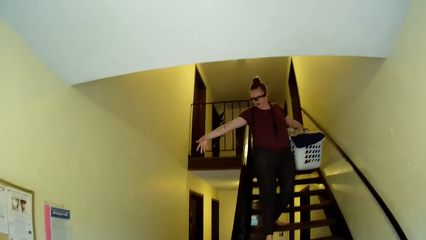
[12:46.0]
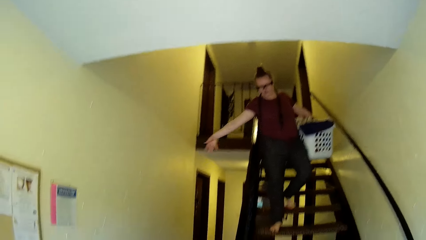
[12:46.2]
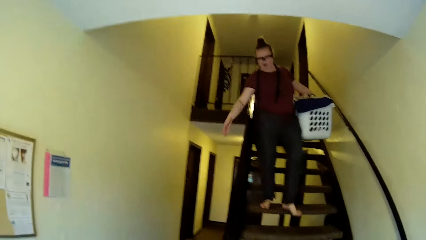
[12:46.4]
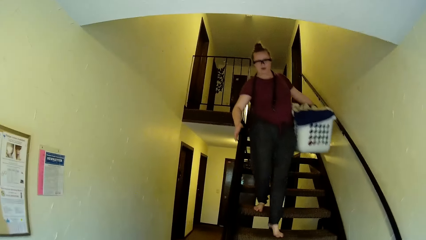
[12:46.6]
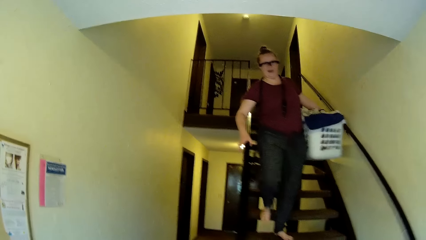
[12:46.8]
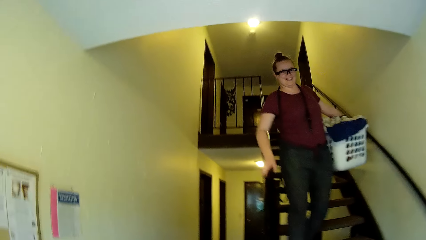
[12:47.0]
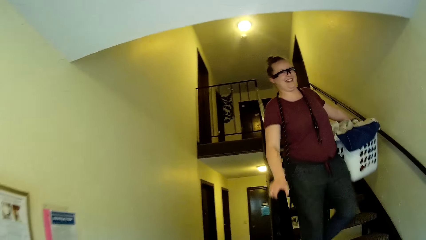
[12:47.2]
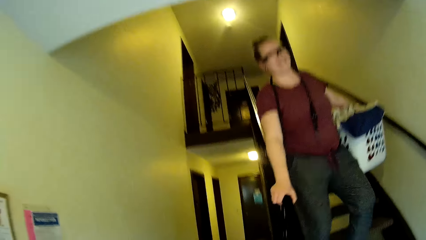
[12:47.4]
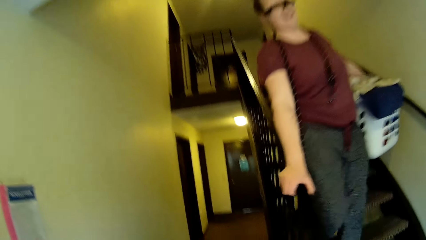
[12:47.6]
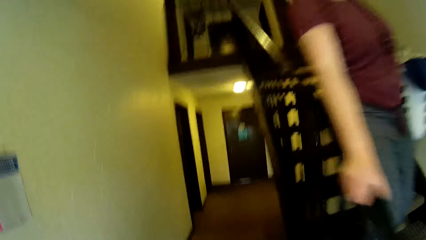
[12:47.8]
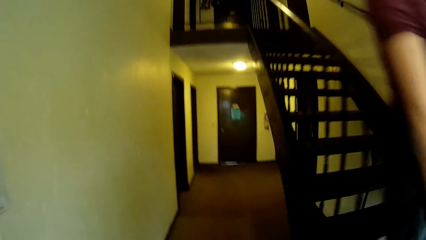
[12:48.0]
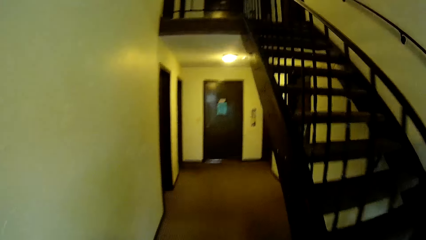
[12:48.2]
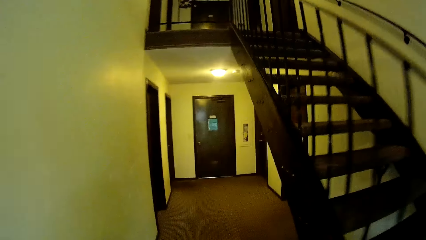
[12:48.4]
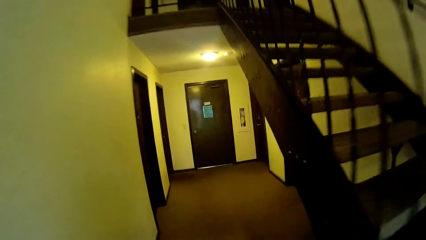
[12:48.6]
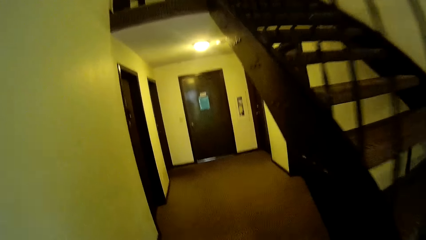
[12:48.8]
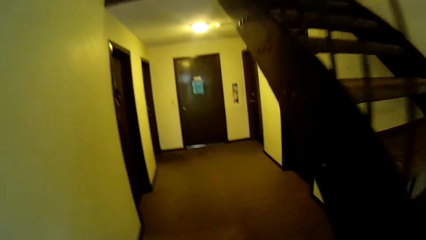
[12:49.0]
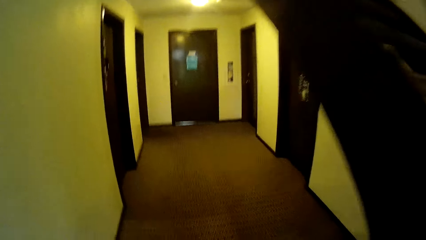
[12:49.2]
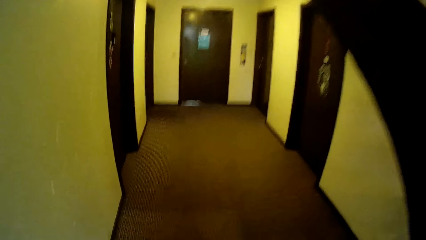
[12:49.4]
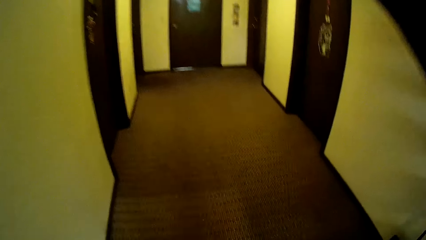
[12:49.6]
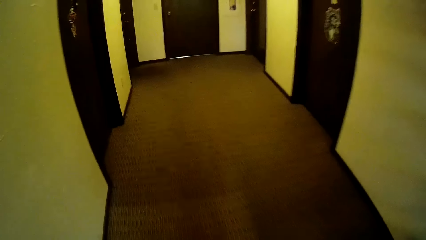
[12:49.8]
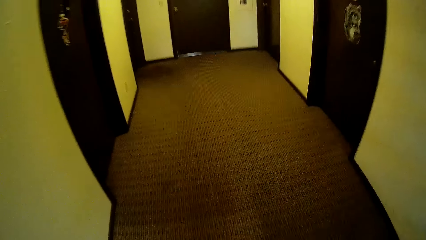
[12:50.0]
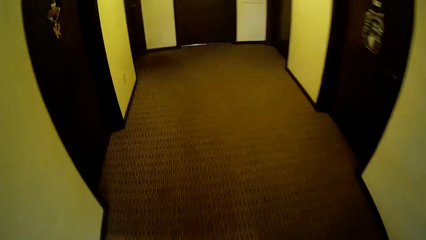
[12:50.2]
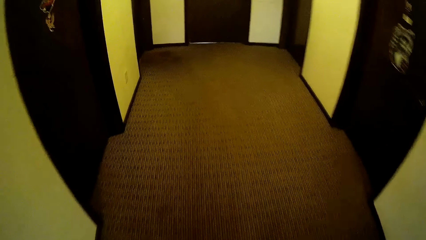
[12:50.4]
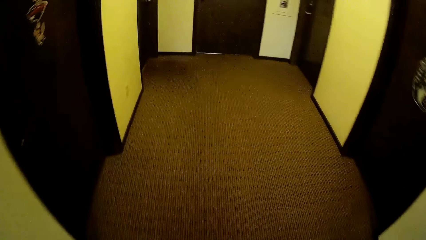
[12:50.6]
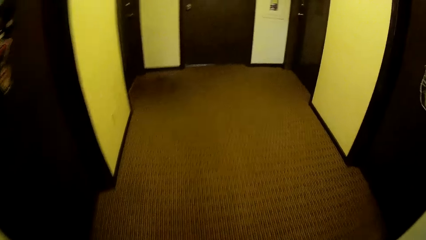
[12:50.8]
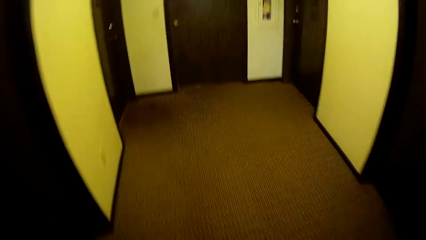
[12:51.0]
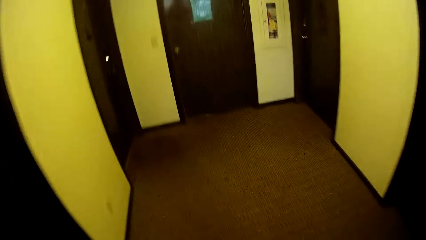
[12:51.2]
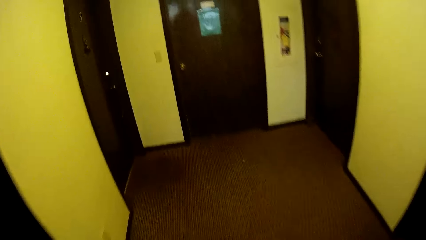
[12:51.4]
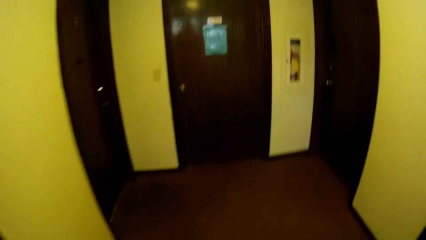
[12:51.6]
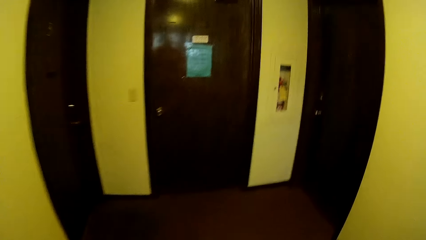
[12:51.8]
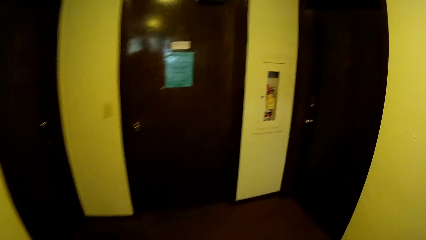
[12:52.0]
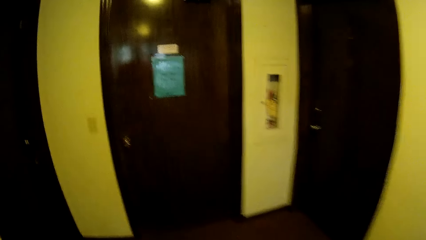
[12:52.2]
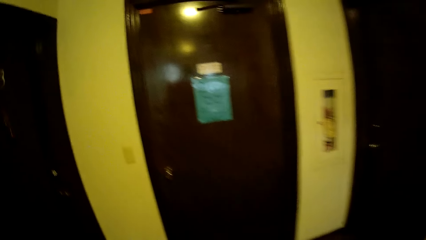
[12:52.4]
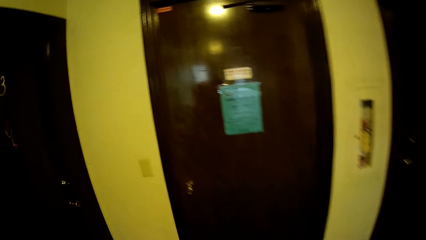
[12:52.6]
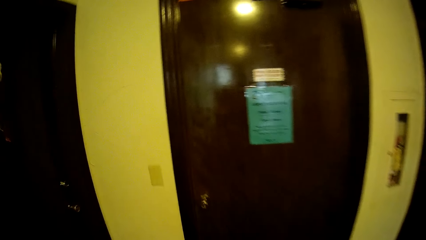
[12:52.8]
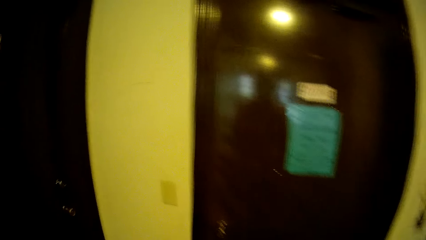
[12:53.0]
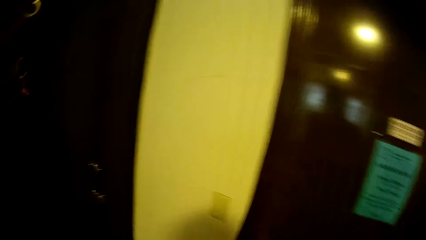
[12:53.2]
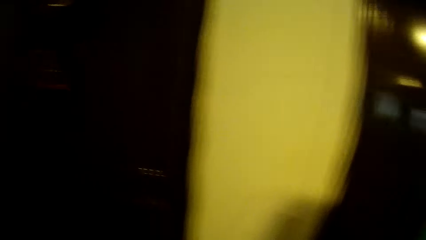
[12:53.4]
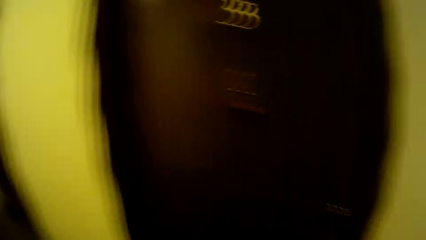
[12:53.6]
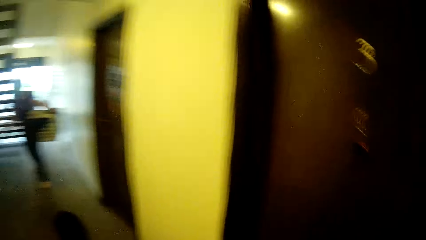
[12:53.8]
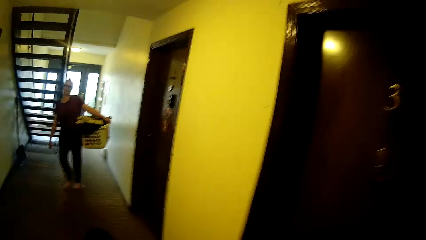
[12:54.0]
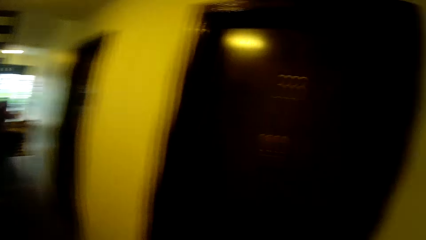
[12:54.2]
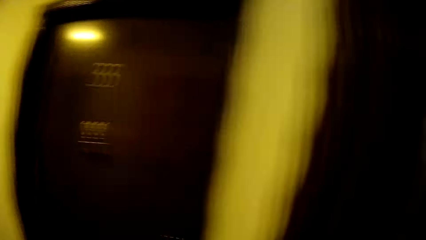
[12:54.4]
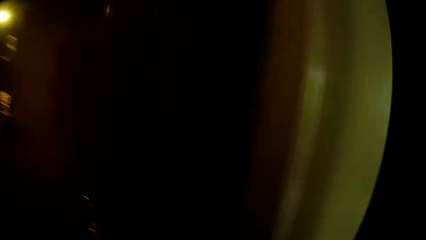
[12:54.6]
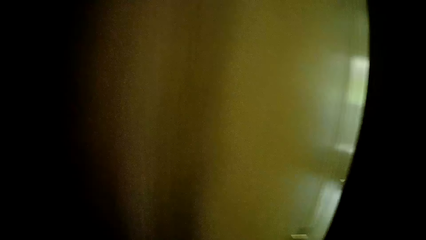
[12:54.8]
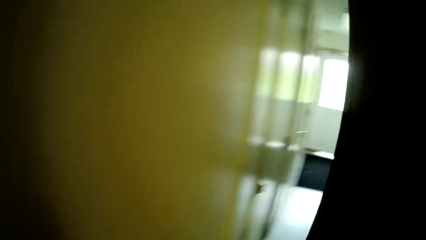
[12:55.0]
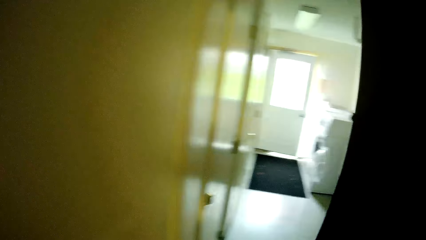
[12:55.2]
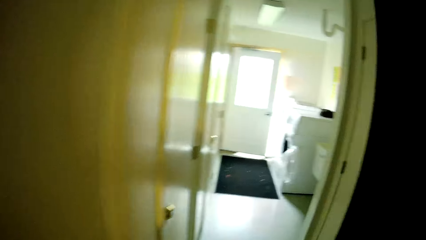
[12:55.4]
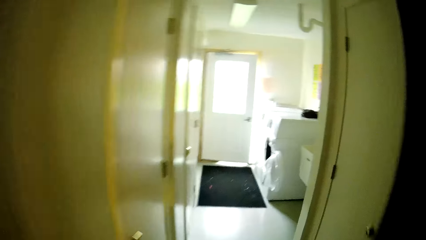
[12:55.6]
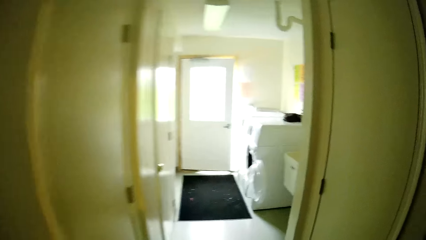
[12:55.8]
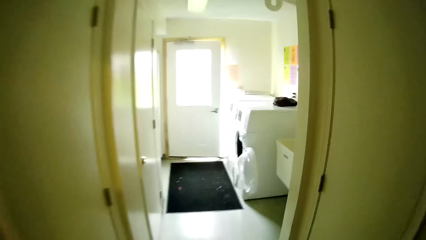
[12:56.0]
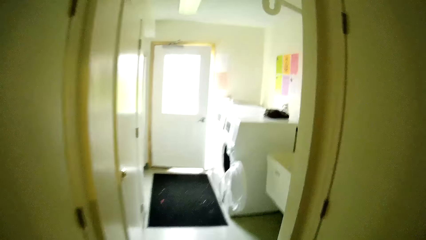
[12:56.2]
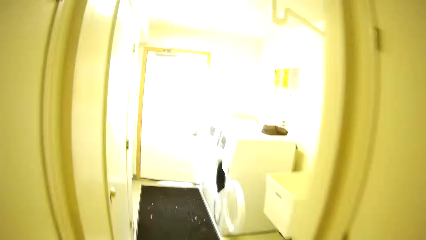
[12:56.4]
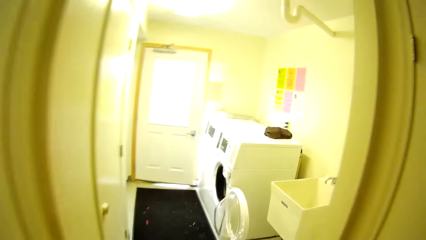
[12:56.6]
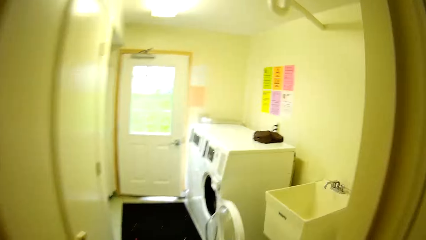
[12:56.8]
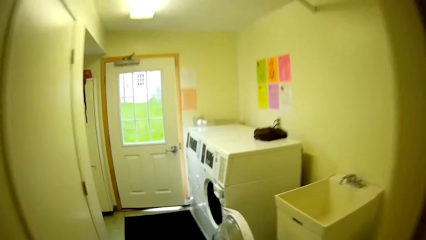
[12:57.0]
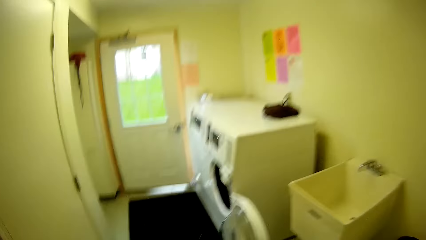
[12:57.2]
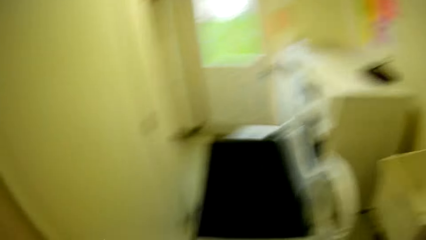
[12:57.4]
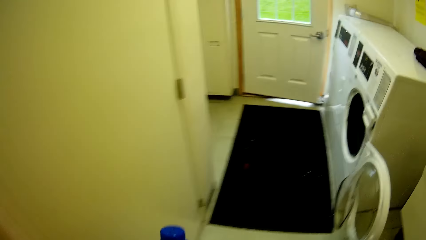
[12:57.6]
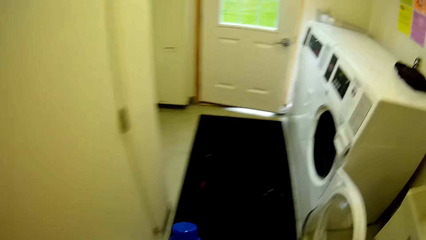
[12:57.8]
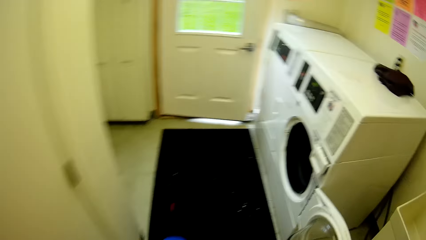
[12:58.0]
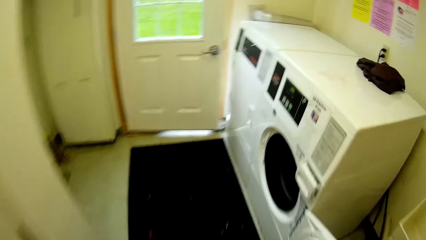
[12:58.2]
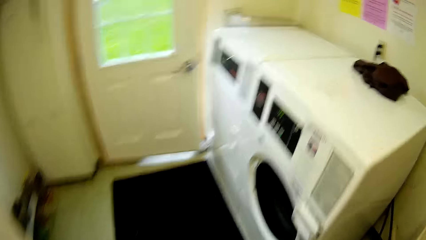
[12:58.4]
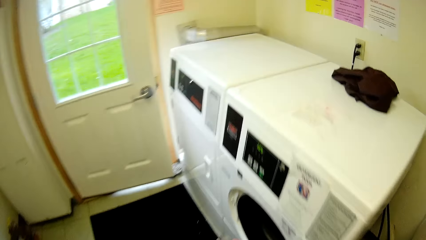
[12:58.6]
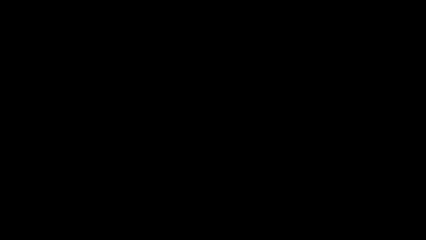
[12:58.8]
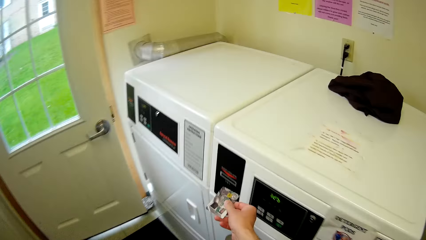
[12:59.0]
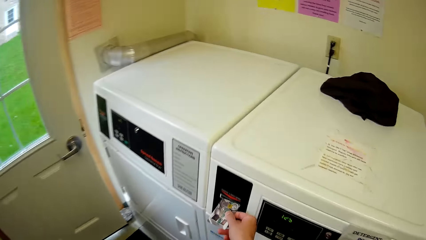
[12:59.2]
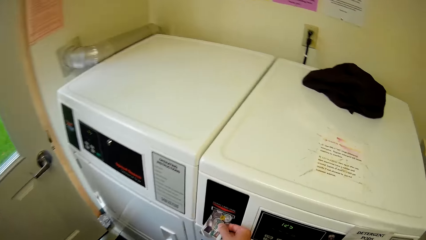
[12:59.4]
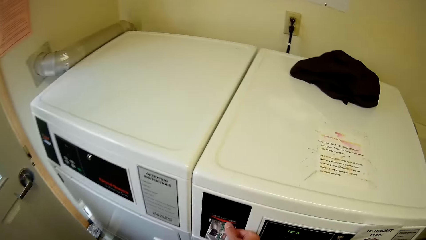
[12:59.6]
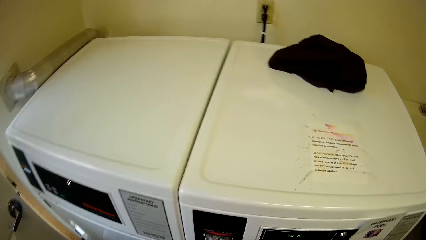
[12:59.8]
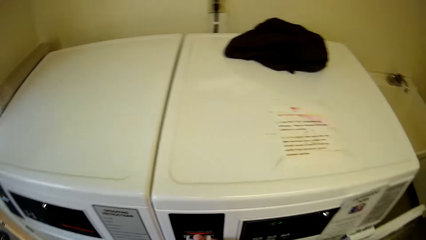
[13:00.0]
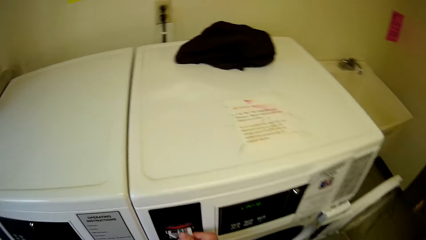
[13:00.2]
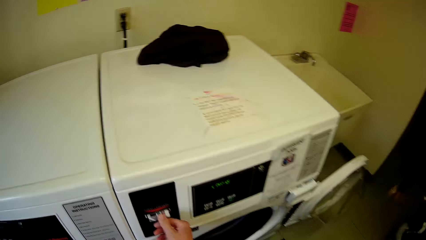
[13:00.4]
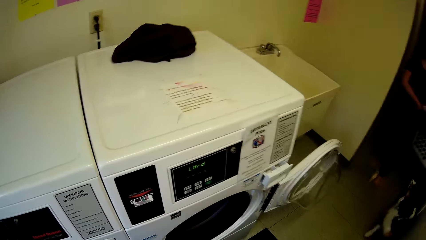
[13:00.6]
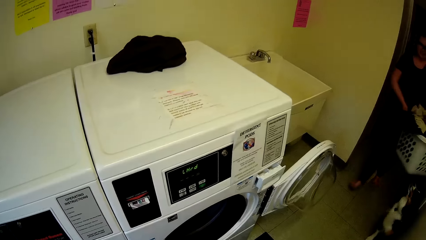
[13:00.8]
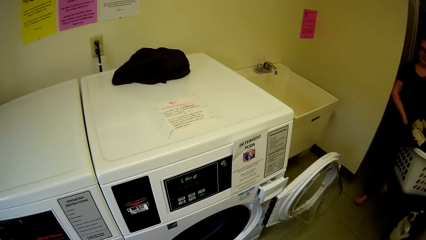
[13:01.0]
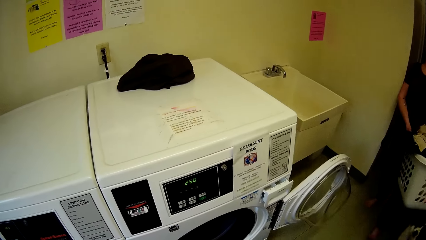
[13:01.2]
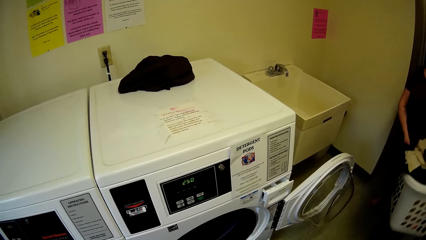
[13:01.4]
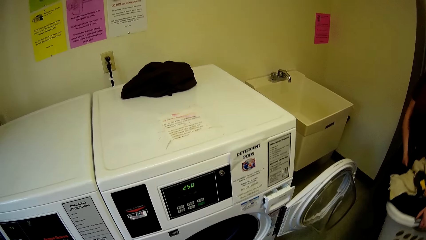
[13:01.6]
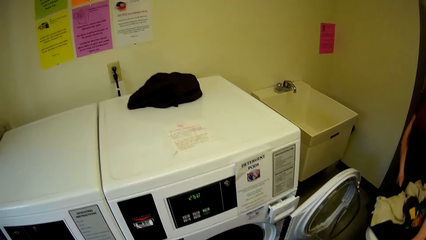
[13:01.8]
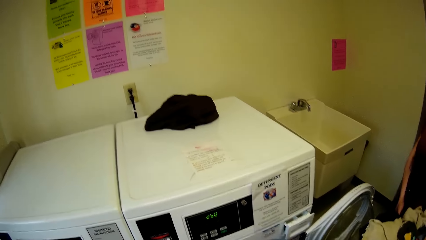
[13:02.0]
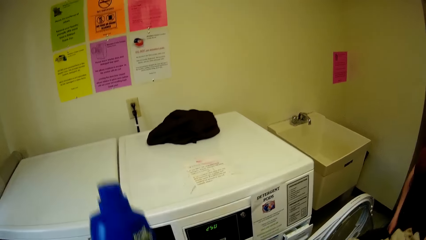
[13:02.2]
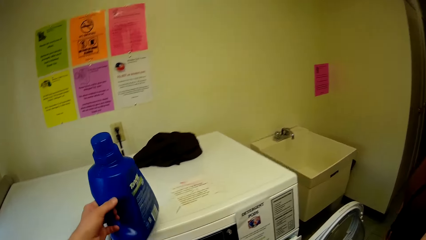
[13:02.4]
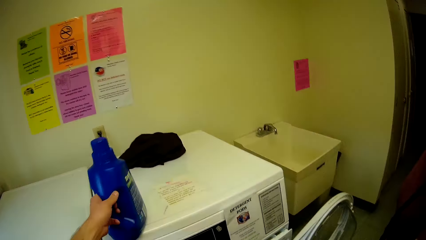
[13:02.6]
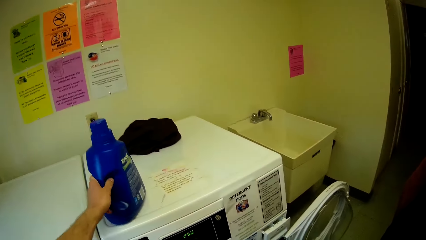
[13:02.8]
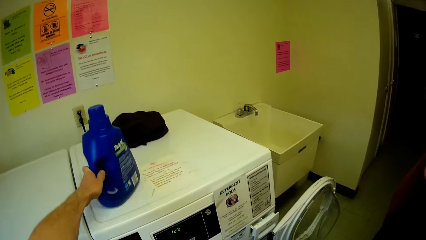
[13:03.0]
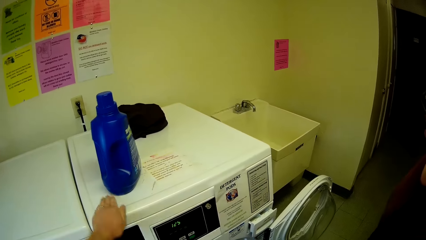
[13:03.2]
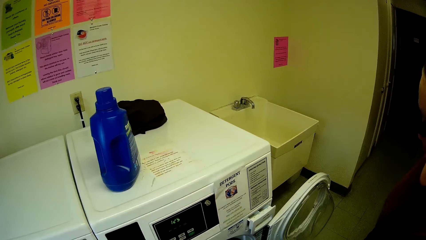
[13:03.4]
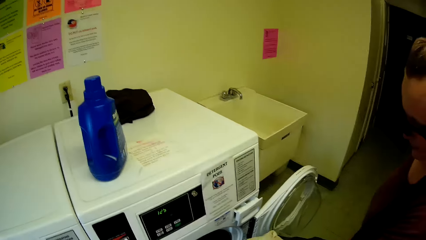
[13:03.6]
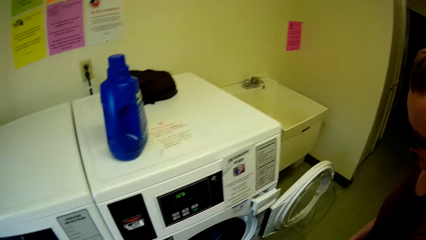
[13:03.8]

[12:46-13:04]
A lady walks towards the door. The camera wearer walks towards the door. He opens the door with his right hand. He walks into a laundry room from a corridor. He slips a laundry card into a washing machine with his right hand. He opens the washing machine. He puts a bottle of soap on the washing machine with his left hand.
